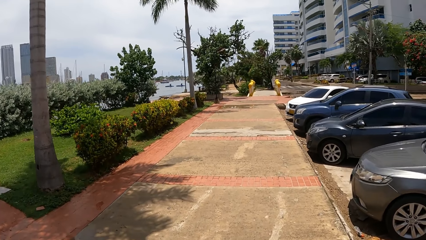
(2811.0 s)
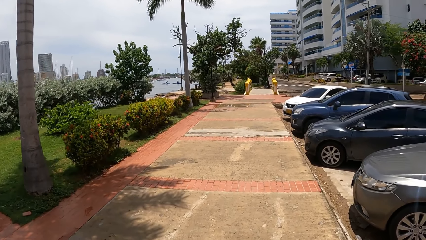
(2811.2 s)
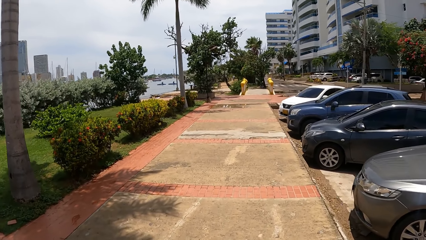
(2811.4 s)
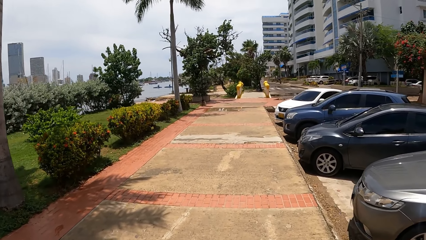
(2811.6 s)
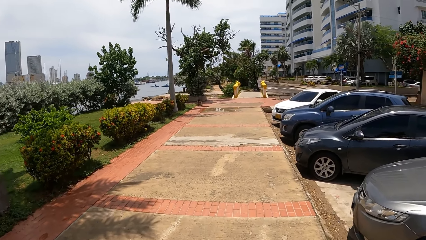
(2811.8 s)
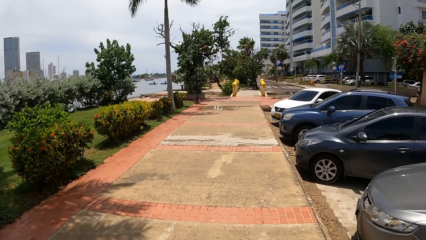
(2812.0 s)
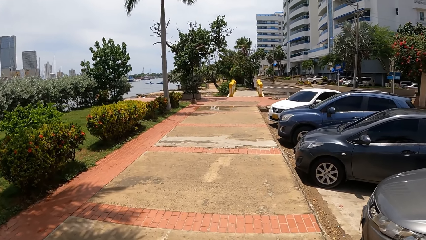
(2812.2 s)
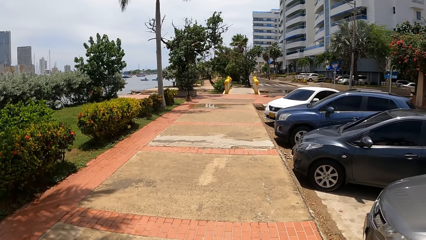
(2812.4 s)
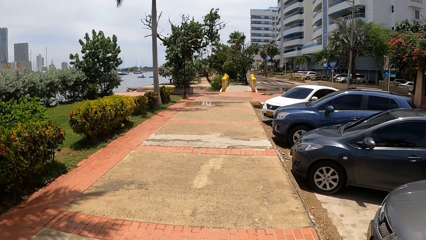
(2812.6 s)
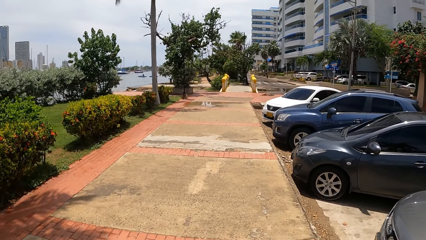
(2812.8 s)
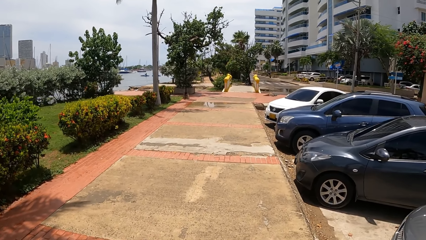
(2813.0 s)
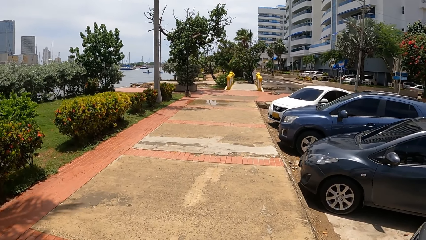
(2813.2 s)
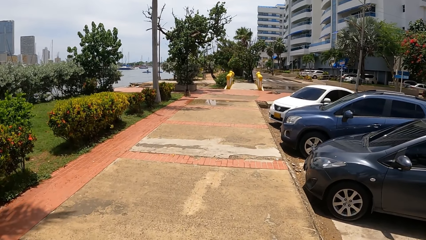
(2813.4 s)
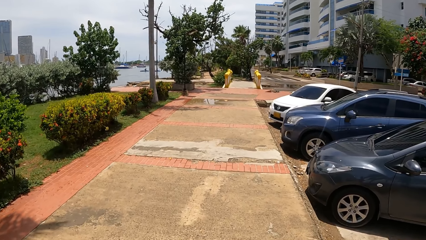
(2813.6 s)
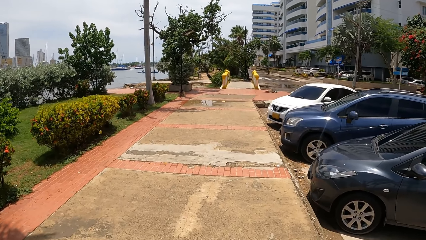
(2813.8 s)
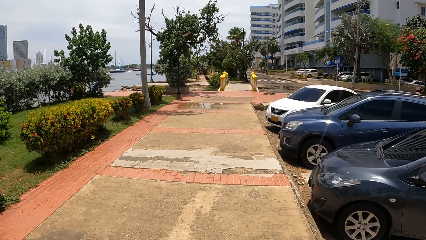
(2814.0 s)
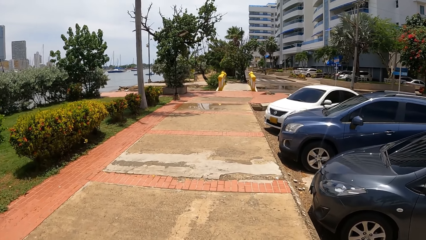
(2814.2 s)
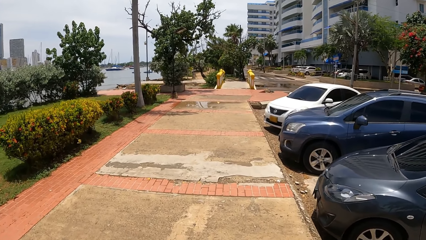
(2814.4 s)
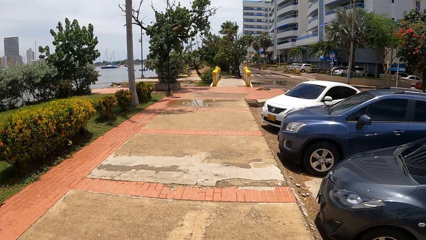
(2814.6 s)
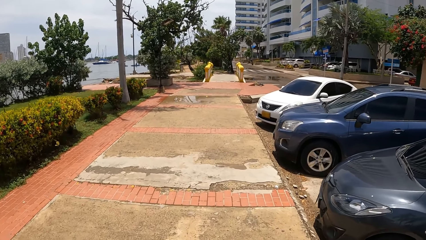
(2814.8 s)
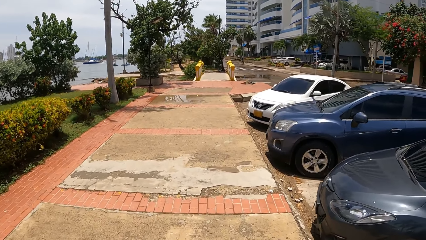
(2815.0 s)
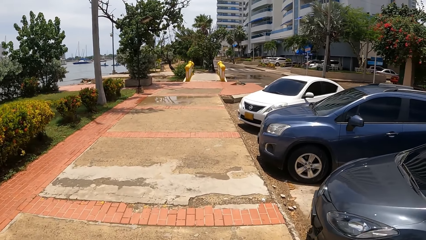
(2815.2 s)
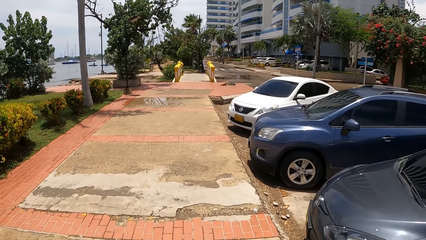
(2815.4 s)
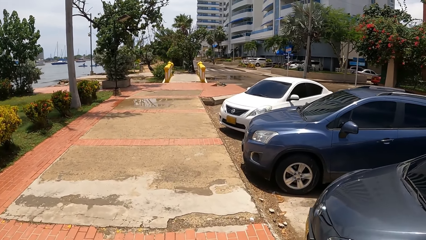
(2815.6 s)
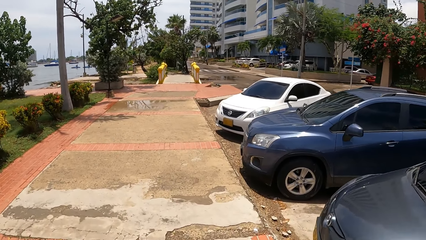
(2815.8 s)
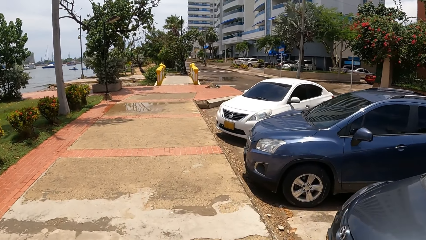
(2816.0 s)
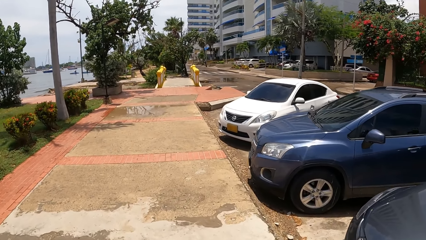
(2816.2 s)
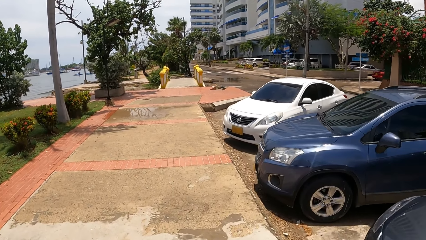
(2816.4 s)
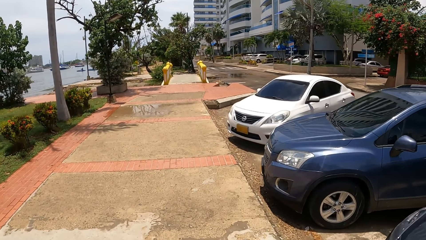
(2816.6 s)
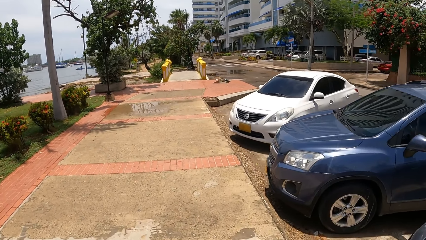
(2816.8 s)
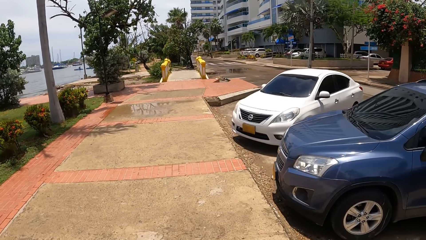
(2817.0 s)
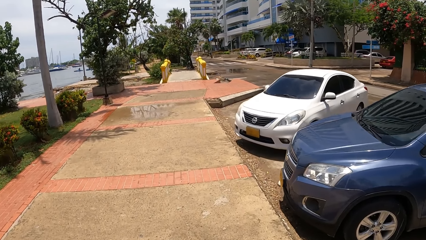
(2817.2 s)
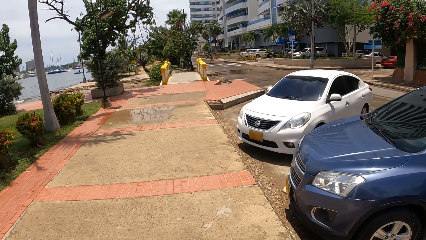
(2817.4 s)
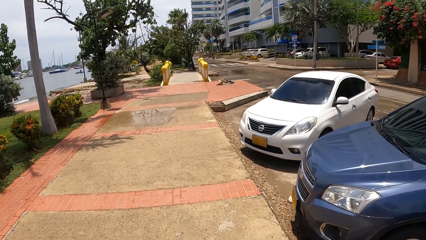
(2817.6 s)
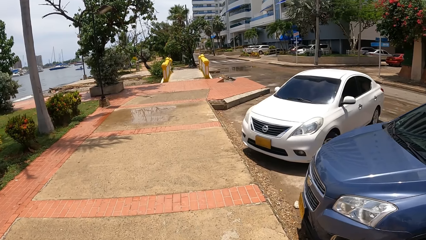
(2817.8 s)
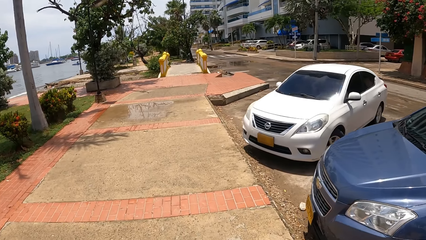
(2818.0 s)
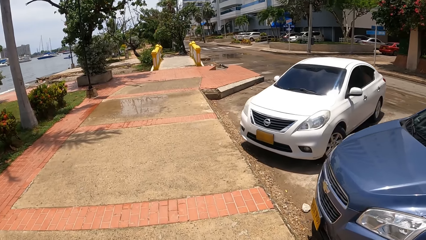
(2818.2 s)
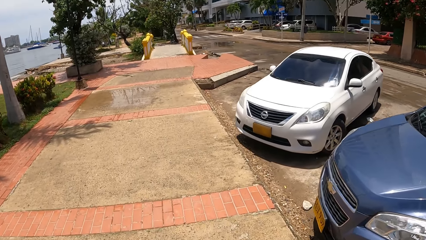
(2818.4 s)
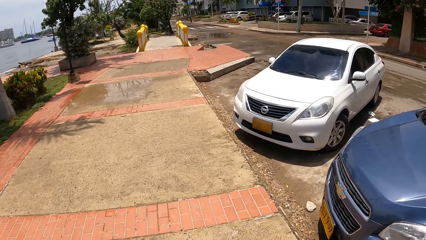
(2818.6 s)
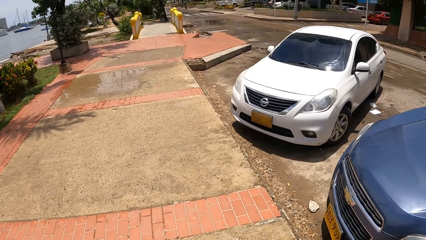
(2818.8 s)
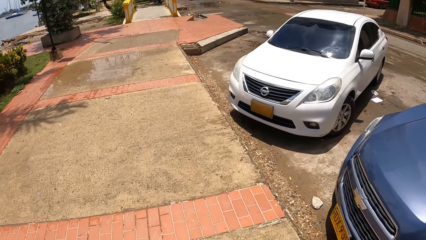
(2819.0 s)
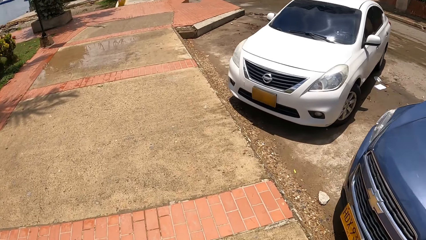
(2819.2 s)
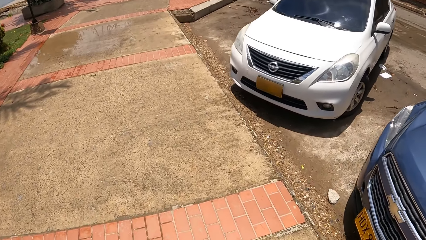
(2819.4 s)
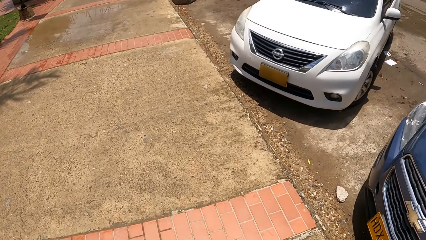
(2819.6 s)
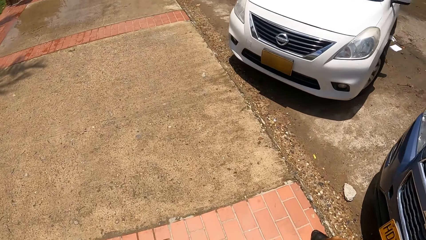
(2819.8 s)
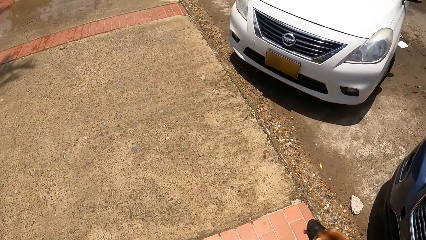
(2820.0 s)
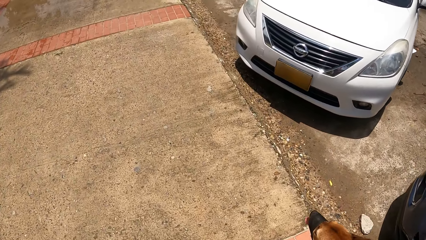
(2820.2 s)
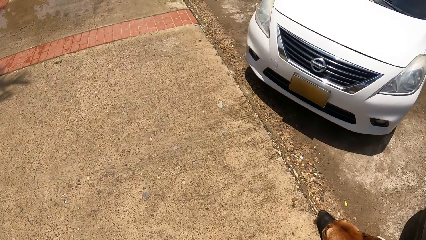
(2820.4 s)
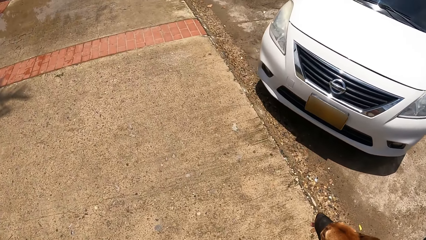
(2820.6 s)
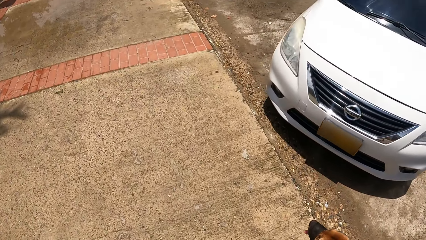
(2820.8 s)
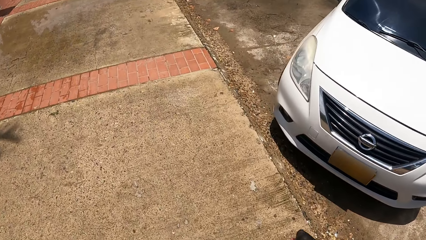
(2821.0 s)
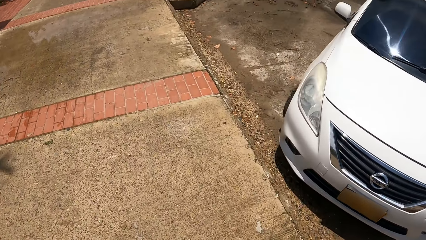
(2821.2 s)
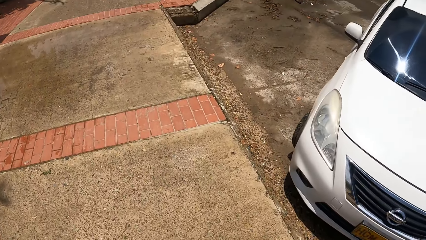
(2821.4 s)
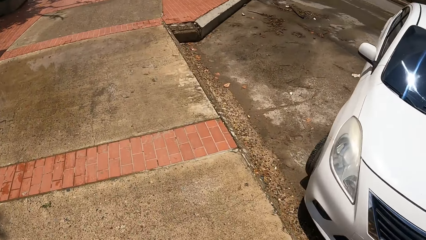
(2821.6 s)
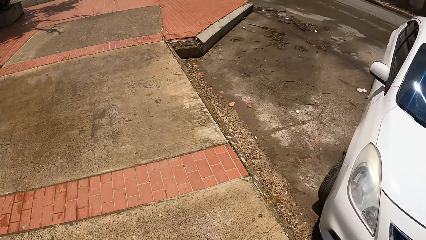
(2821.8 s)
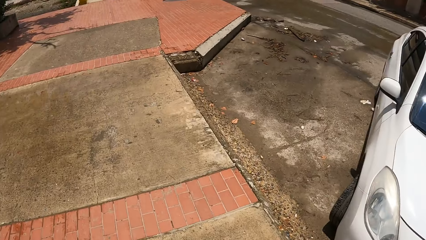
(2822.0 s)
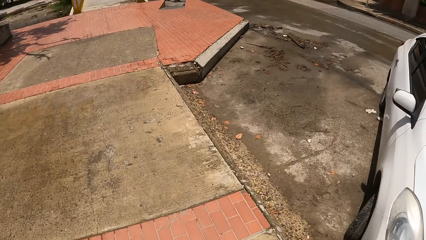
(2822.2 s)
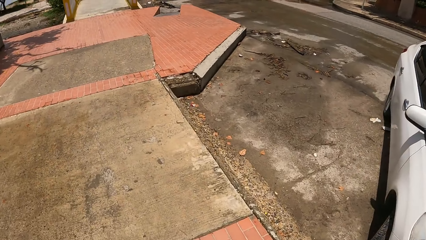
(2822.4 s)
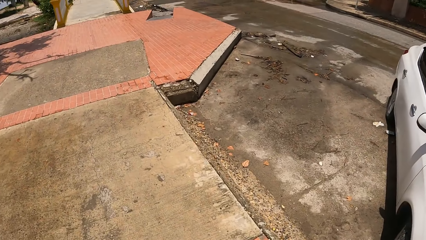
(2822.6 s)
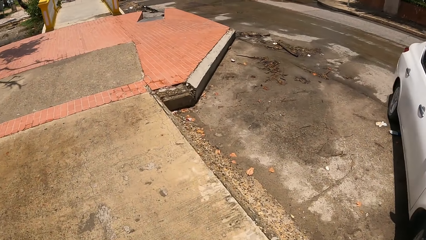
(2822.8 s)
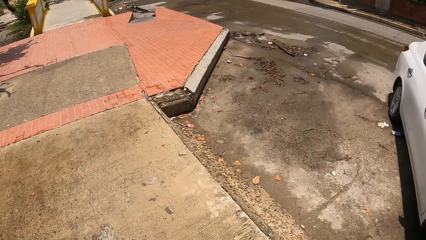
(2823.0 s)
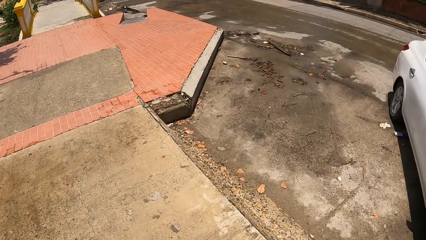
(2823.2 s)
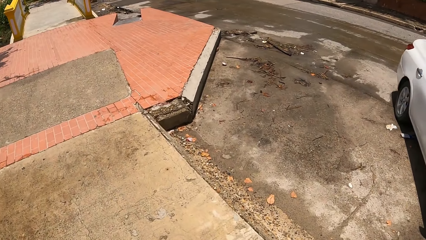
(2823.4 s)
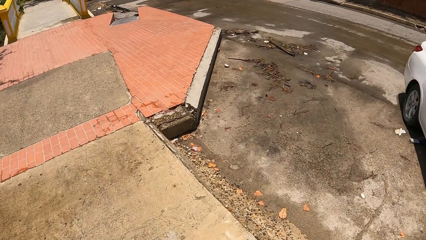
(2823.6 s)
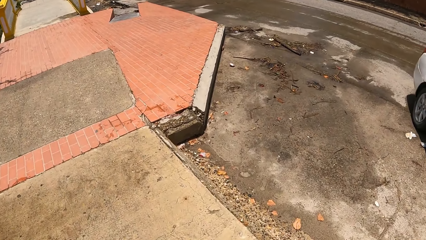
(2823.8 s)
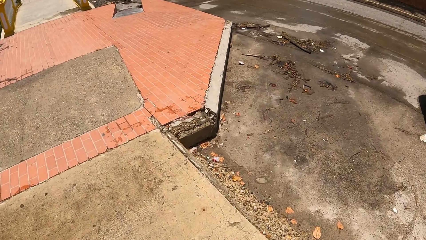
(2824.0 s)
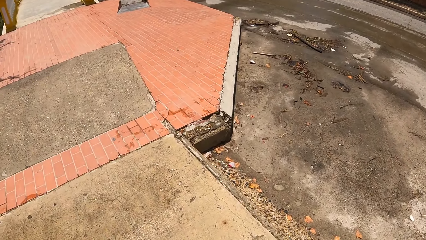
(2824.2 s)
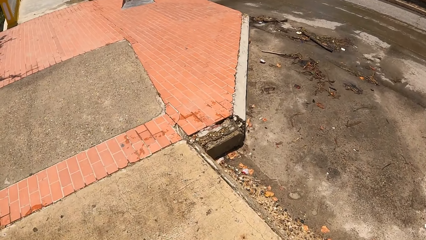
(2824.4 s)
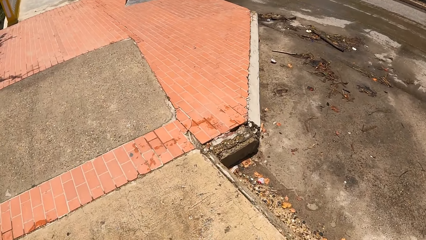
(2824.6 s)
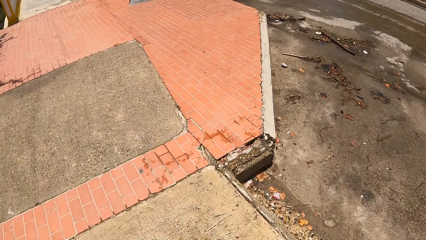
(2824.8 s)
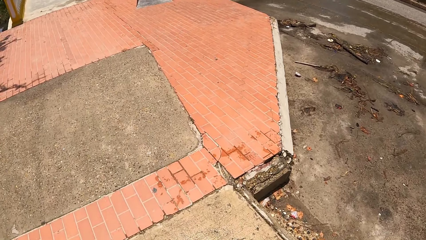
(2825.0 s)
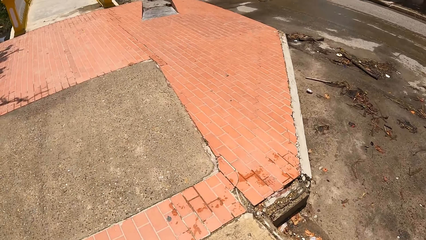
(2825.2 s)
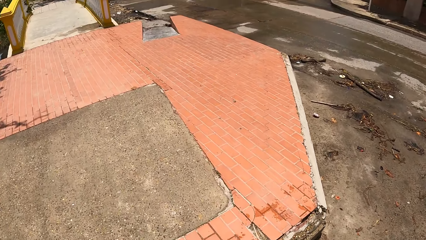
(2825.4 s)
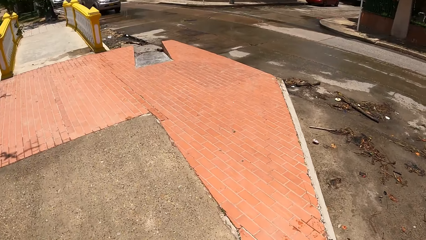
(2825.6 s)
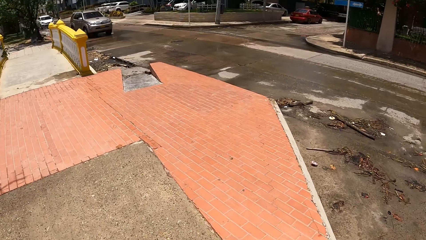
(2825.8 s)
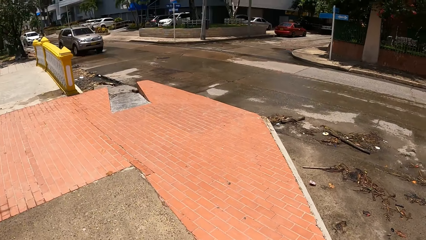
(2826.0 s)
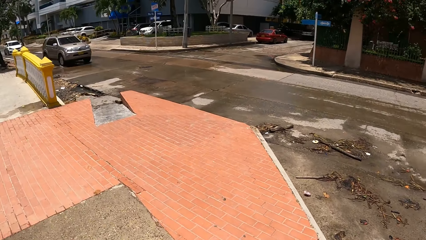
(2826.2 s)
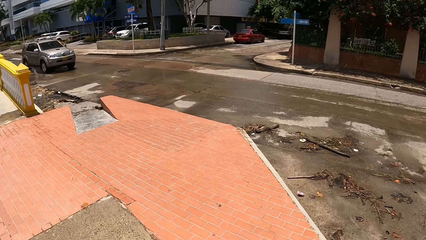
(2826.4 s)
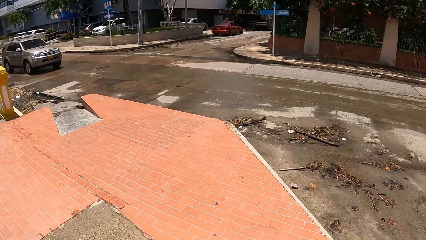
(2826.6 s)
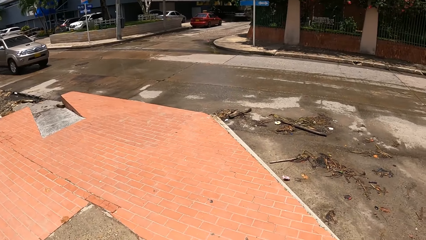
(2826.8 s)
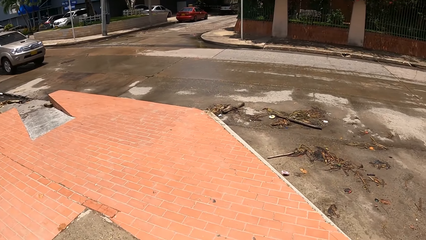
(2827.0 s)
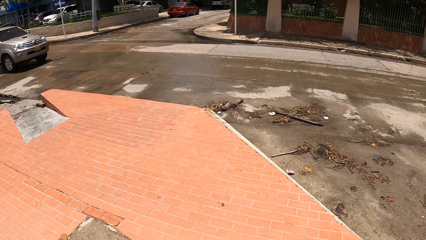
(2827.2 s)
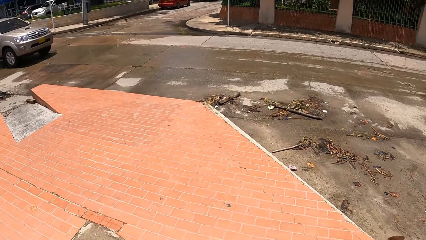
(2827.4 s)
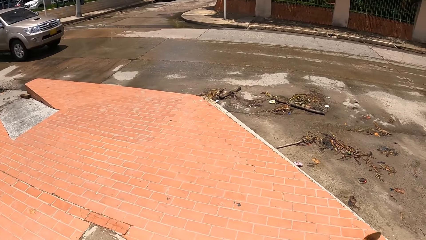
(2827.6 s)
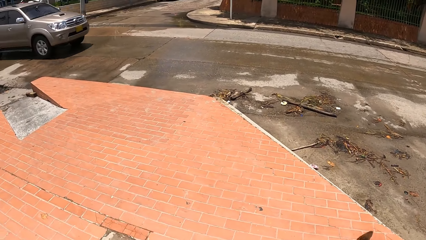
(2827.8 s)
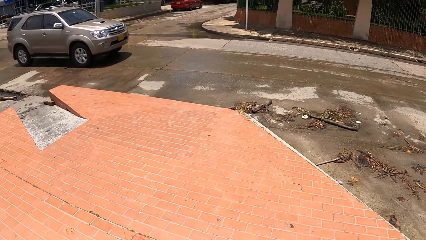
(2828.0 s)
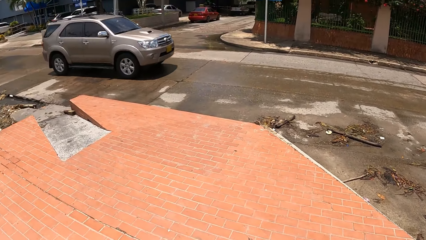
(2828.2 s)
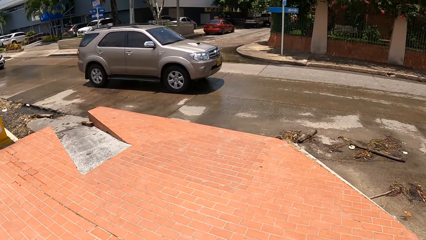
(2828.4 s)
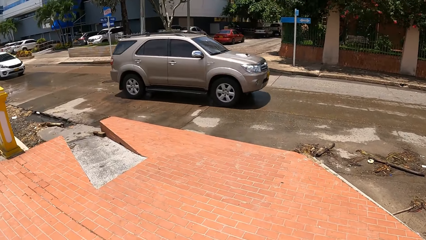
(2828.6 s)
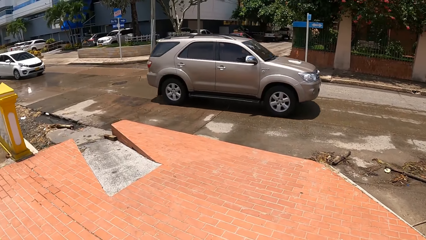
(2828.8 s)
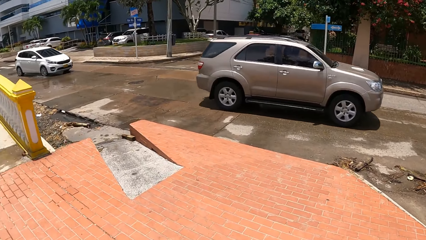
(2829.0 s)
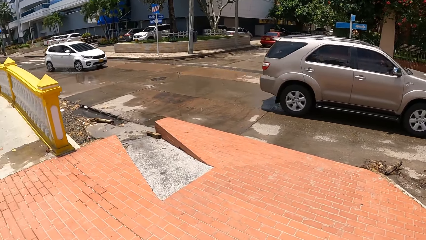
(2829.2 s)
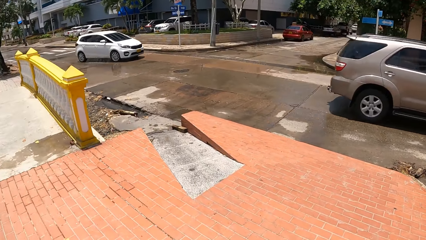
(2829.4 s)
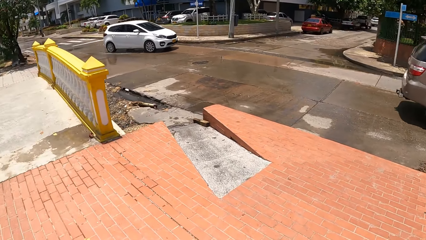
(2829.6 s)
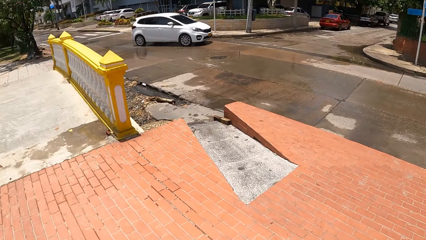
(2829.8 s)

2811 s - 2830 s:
The camera wearer walks the dog on the pavement. They look at the cars on the road.
